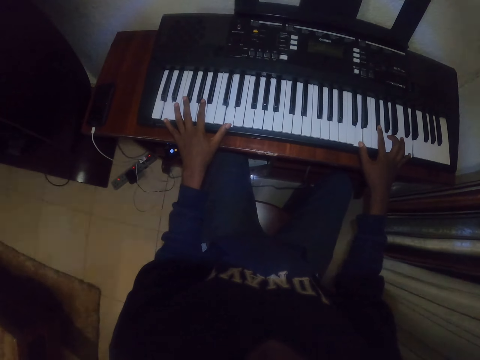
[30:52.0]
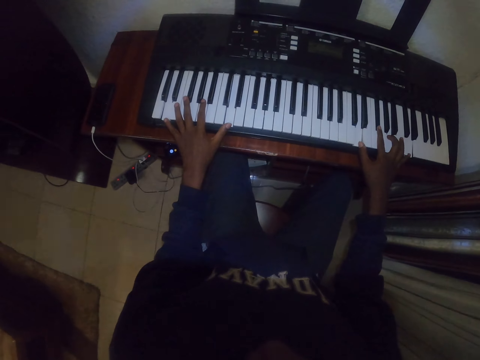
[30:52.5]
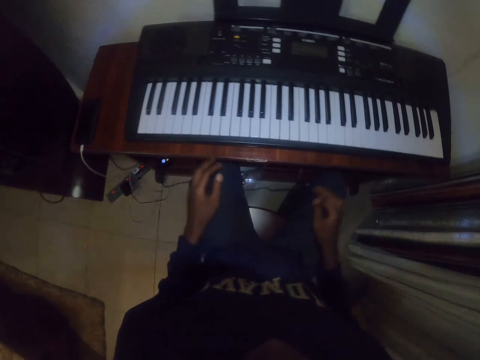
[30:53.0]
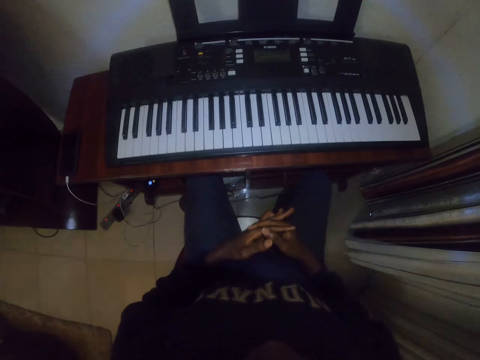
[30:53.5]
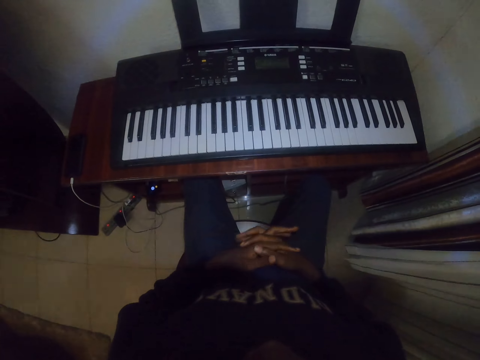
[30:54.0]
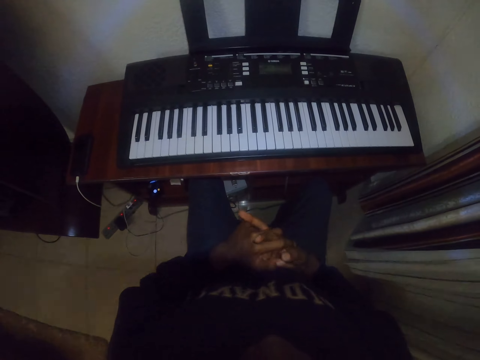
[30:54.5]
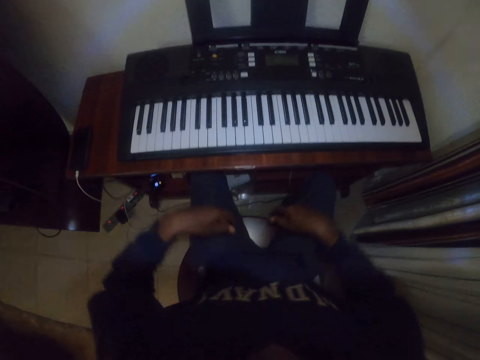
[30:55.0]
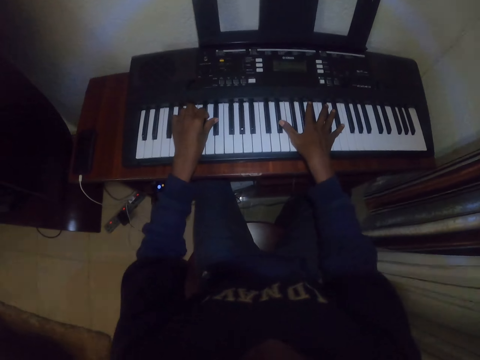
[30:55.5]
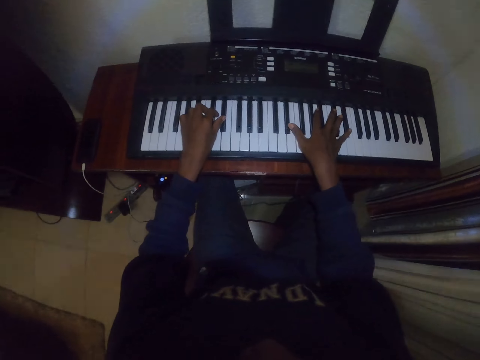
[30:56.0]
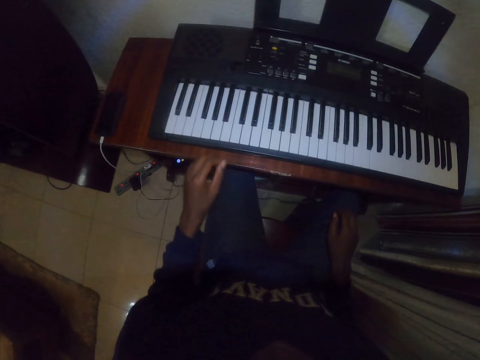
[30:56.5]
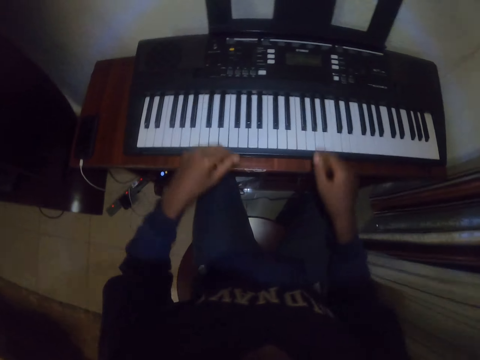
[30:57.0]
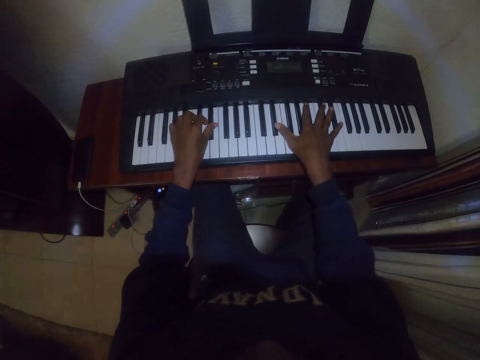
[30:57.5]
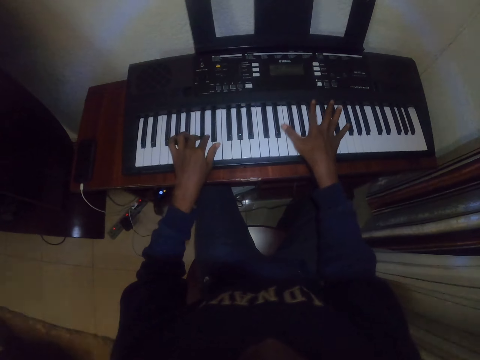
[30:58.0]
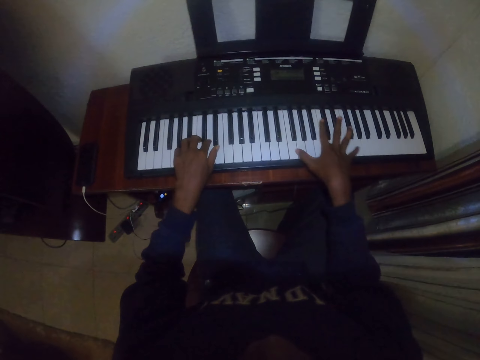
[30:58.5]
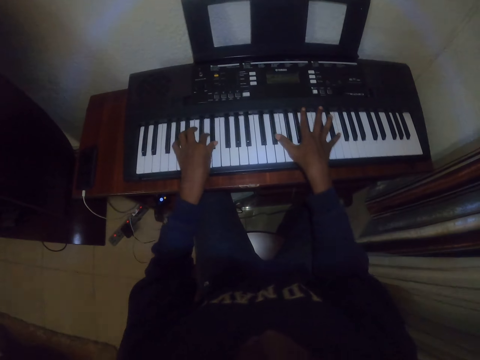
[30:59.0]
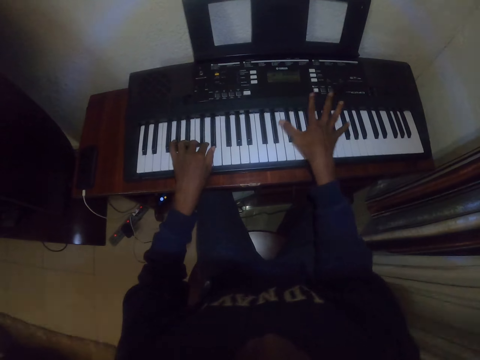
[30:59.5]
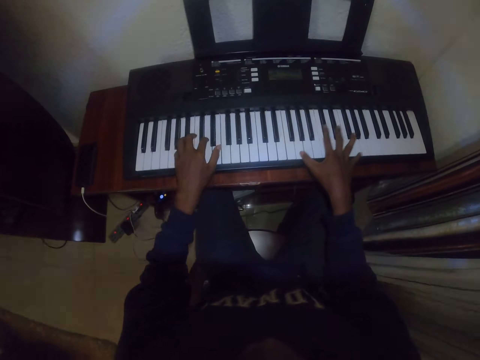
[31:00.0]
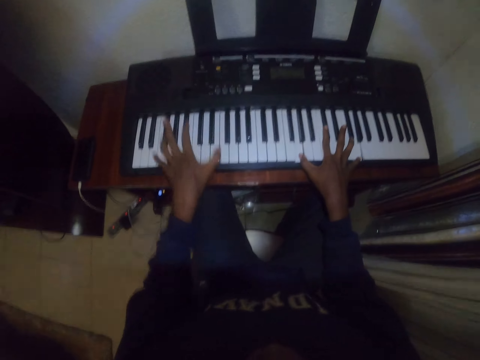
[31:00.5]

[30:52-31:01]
The camera wearer stretches the fingers. They play a piano.

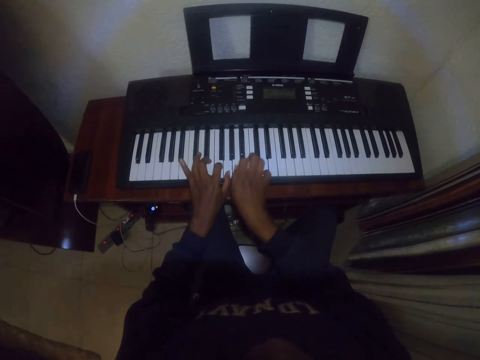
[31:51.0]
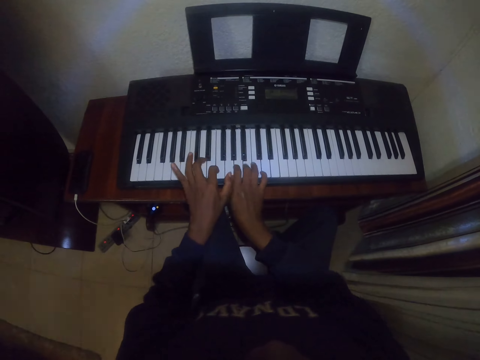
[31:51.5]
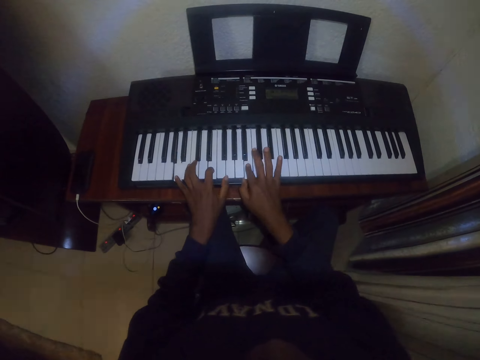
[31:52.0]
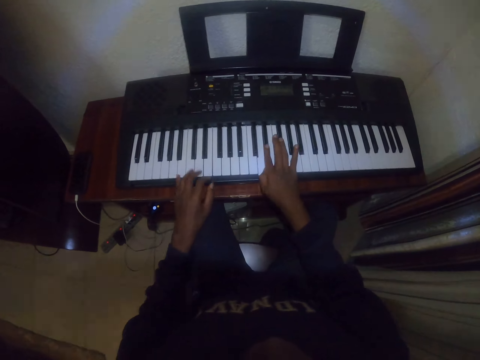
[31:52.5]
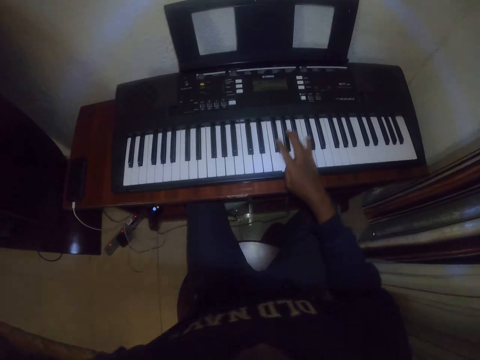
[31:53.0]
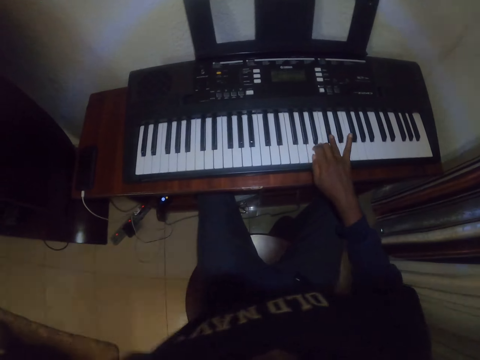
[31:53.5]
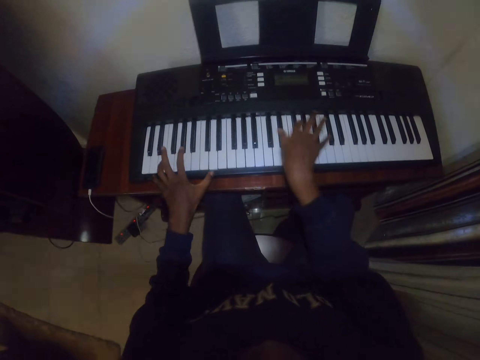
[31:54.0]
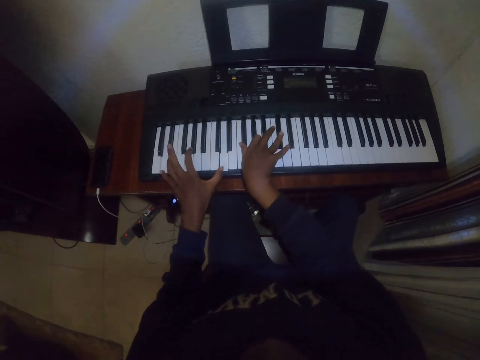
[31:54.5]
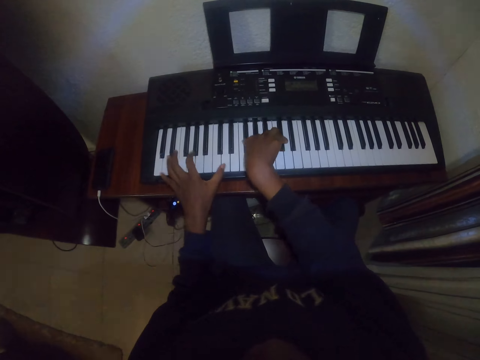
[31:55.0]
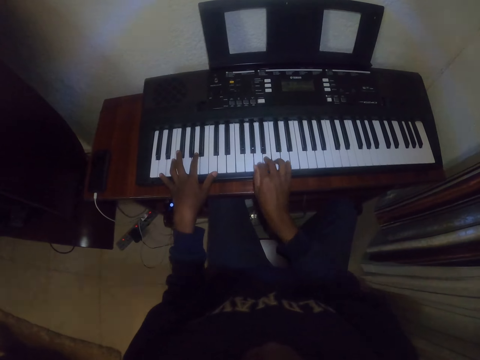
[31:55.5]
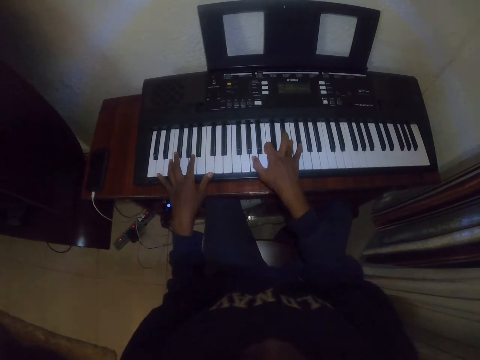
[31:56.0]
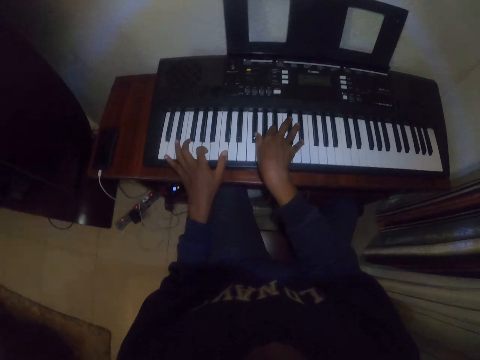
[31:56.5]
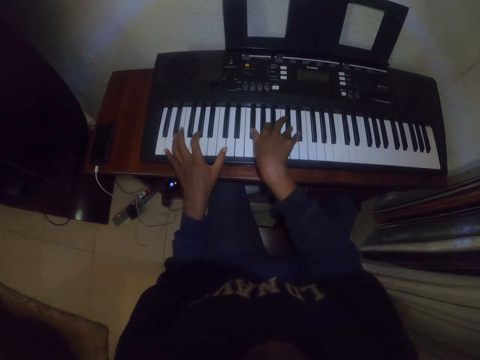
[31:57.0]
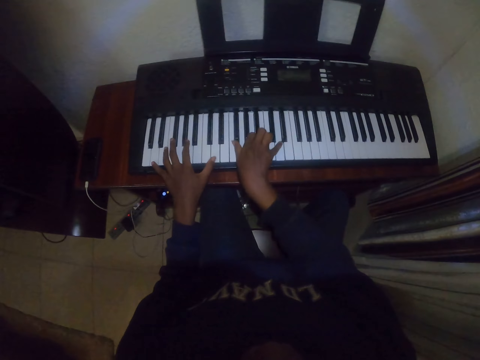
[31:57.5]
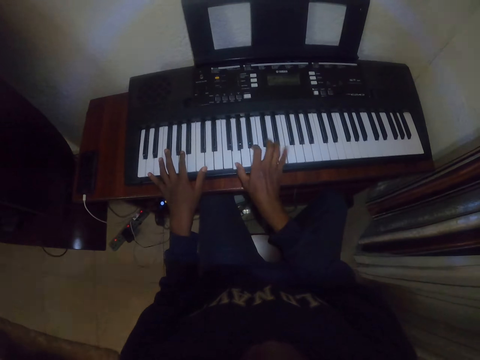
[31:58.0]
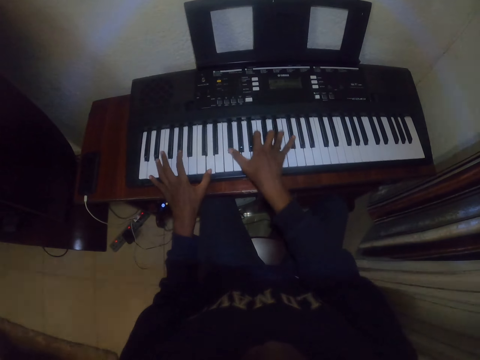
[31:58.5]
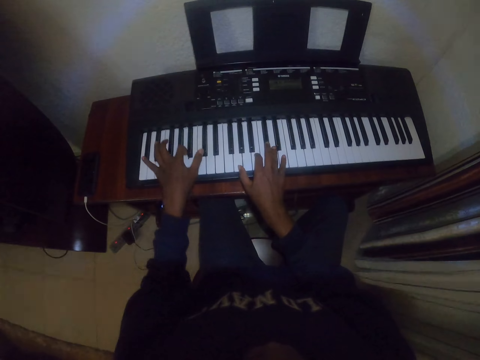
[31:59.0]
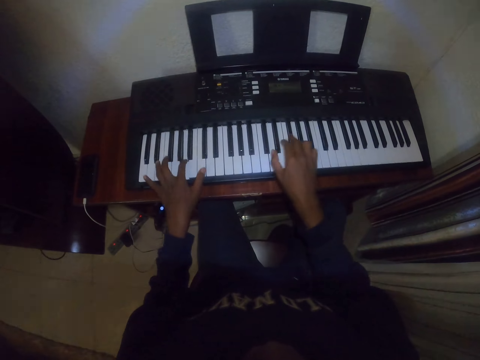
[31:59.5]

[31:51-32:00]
The camera wearer moves his hand. He inserts his left hand into a hoodie pocket. He touches his back. He plays a piano.

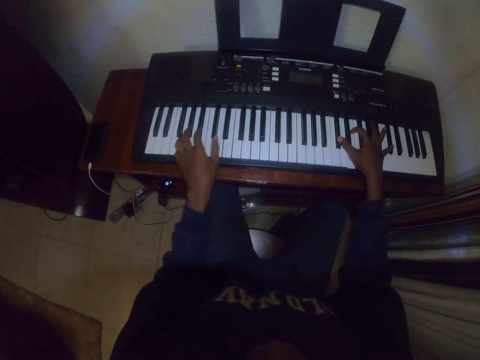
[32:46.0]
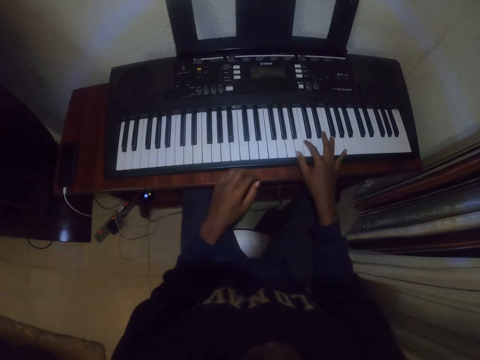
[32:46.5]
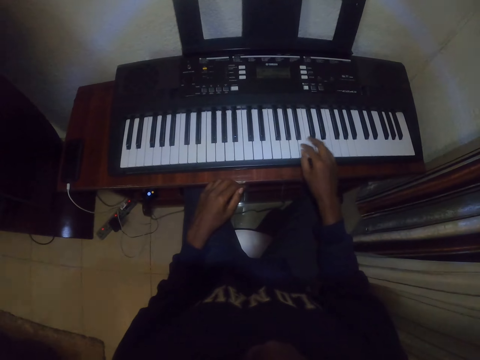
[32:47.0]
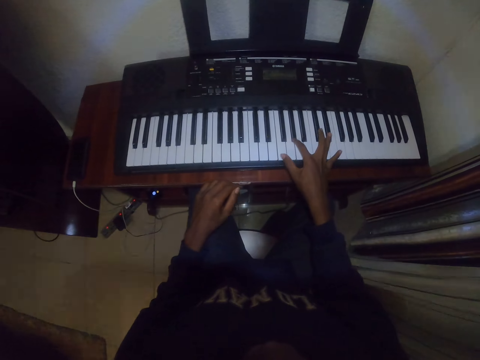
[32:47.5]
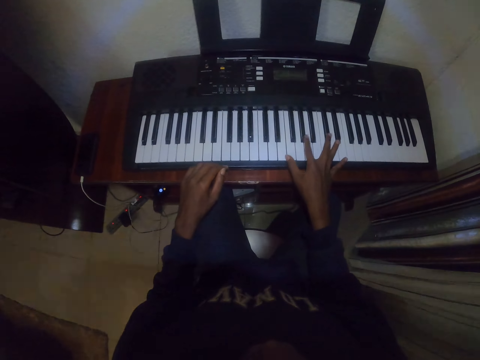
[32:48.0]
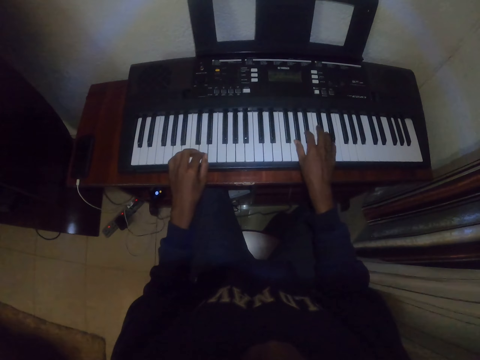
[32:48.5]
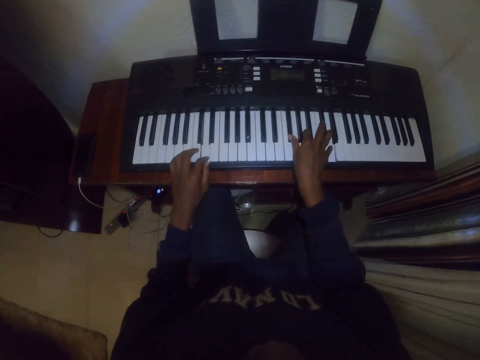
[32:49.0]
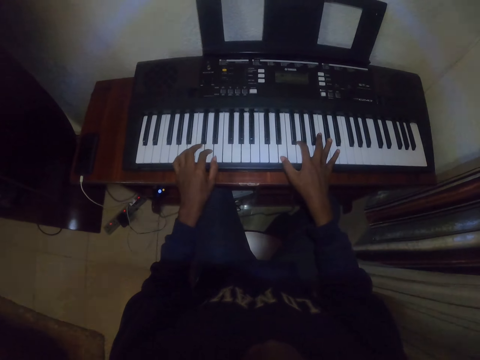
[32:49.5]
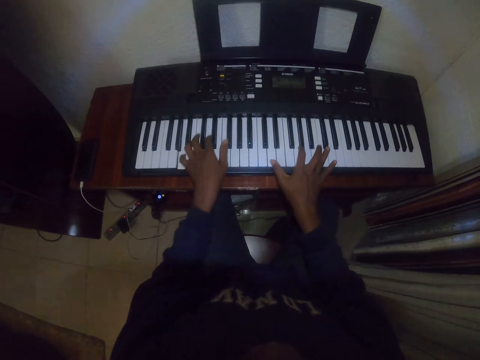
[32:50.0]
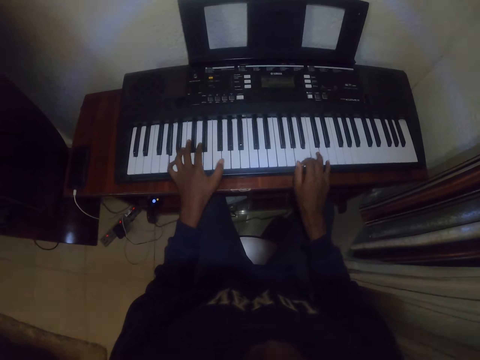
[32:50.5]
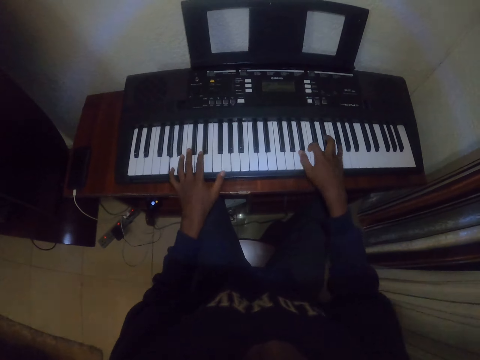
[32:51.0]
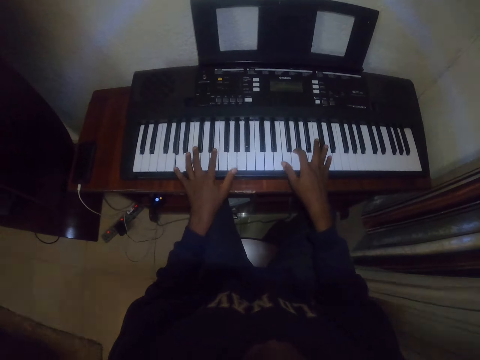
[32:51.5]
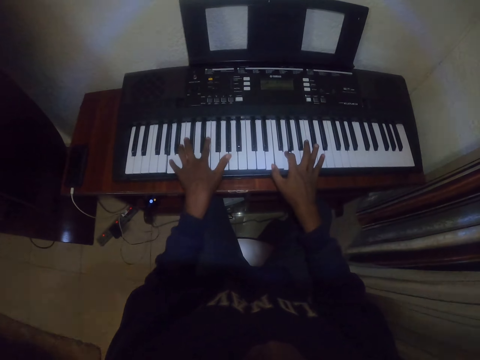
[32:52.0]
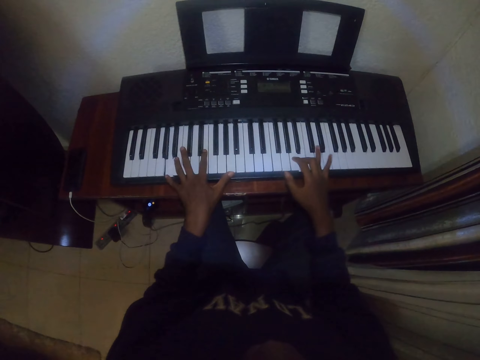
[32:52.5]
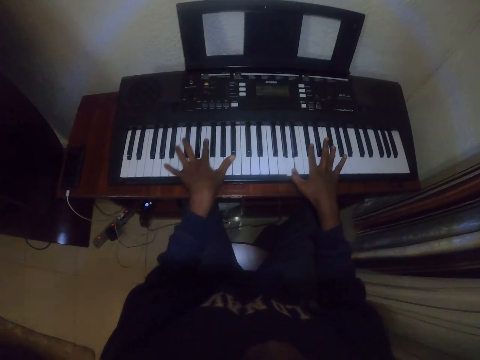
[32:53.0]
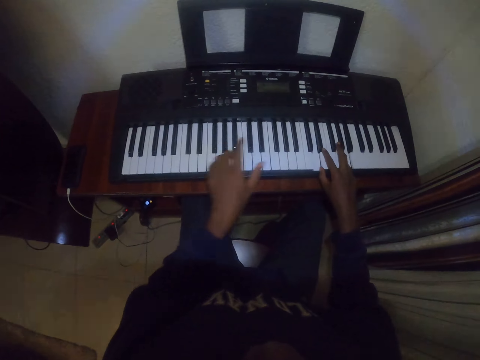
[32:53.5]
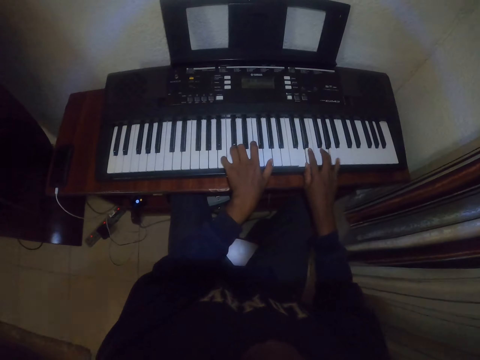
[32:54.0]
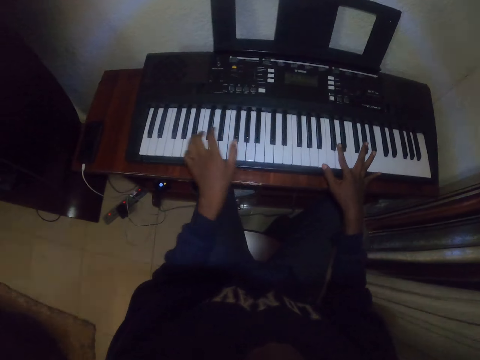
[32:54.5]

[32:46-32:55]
The camera wearer places a hand on his lap. He places the hand on a keyboard. He plays a piano.
